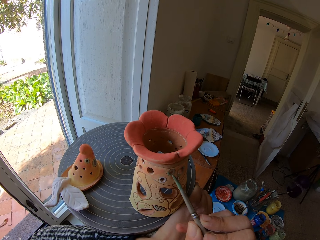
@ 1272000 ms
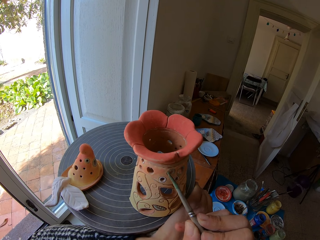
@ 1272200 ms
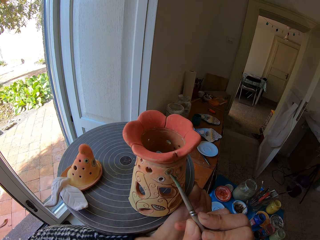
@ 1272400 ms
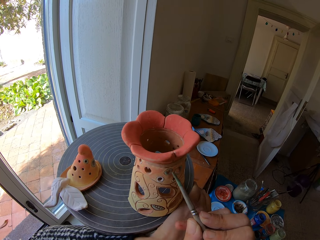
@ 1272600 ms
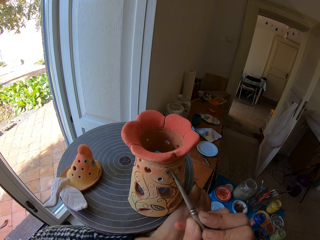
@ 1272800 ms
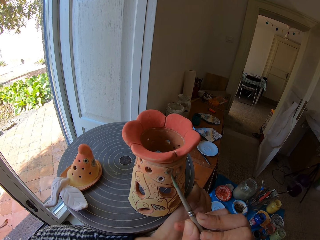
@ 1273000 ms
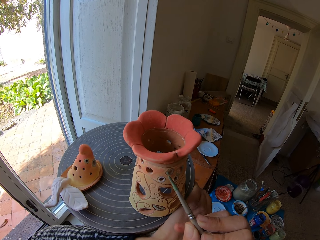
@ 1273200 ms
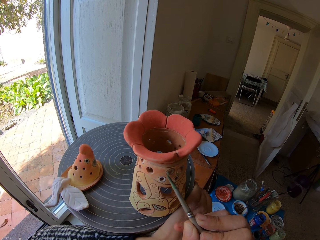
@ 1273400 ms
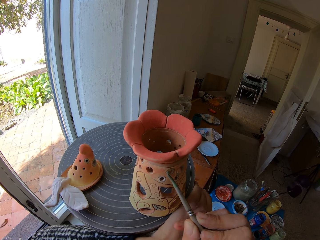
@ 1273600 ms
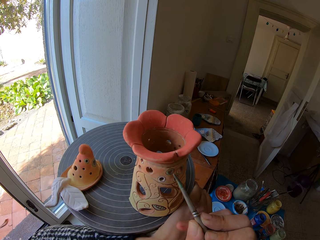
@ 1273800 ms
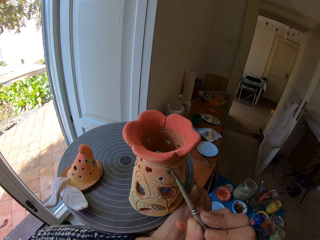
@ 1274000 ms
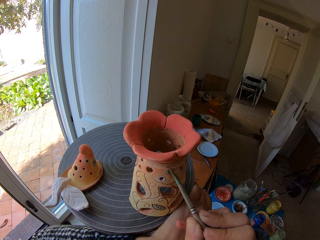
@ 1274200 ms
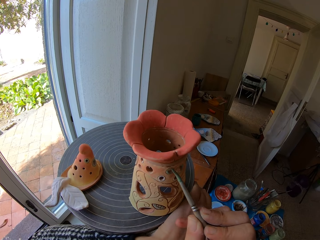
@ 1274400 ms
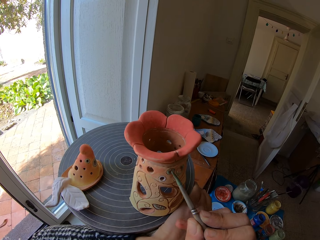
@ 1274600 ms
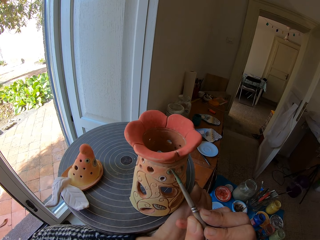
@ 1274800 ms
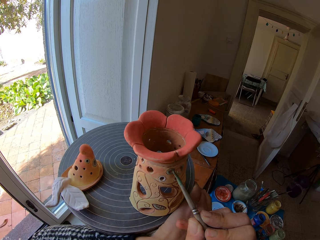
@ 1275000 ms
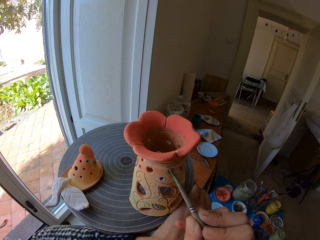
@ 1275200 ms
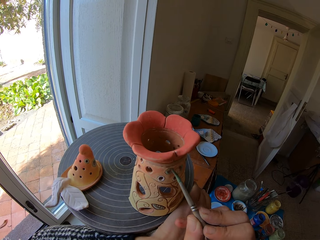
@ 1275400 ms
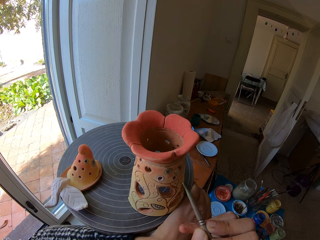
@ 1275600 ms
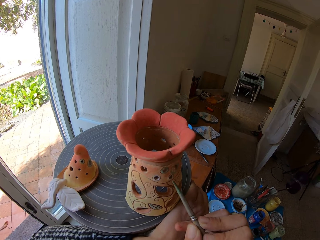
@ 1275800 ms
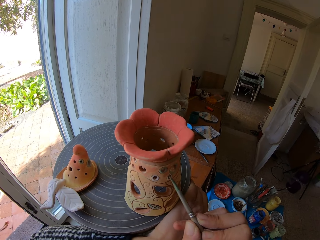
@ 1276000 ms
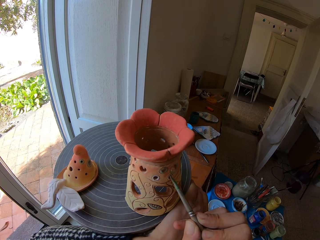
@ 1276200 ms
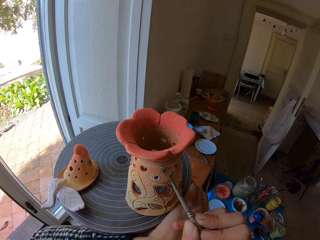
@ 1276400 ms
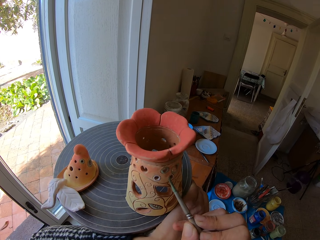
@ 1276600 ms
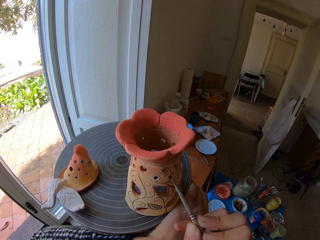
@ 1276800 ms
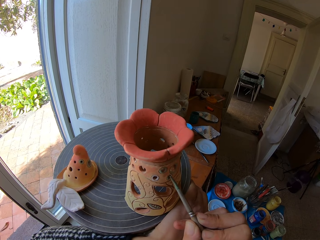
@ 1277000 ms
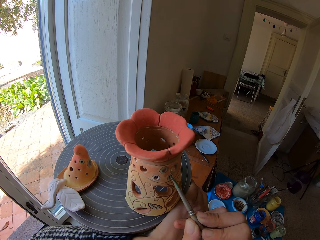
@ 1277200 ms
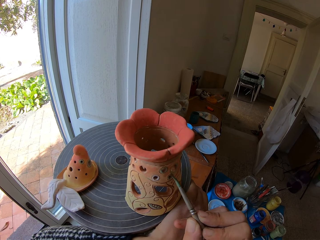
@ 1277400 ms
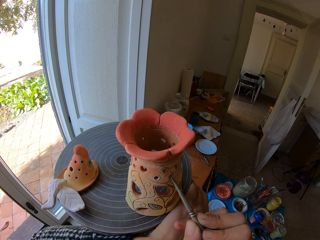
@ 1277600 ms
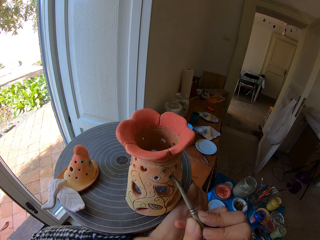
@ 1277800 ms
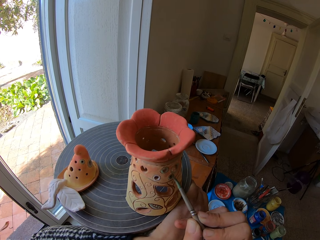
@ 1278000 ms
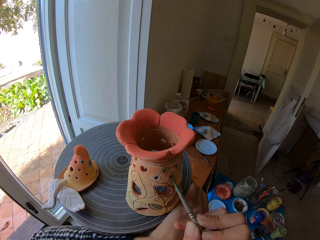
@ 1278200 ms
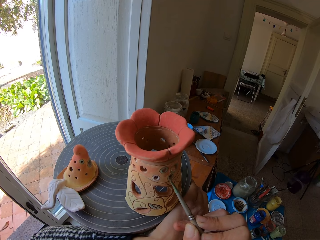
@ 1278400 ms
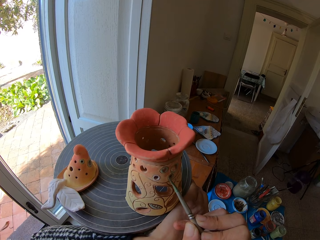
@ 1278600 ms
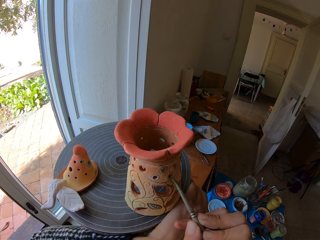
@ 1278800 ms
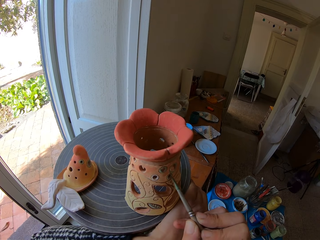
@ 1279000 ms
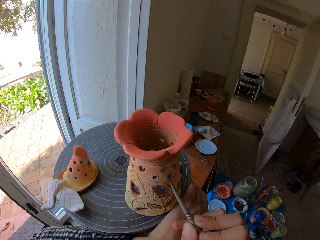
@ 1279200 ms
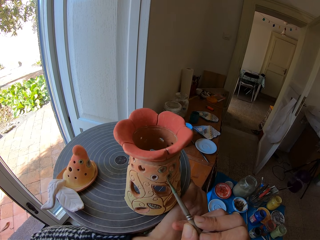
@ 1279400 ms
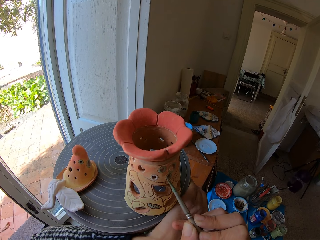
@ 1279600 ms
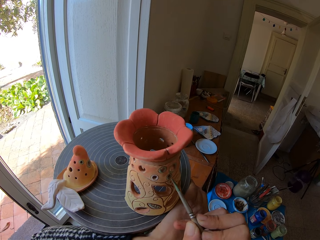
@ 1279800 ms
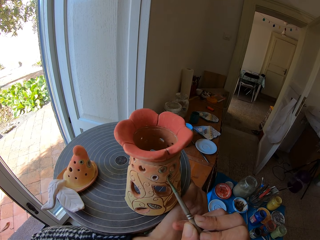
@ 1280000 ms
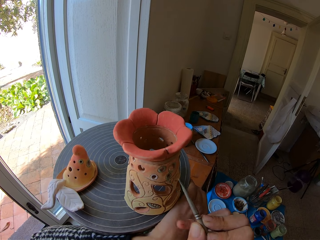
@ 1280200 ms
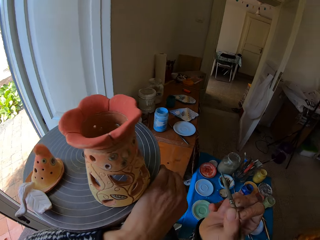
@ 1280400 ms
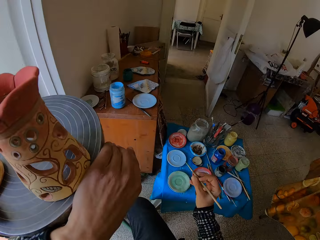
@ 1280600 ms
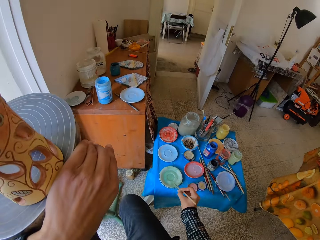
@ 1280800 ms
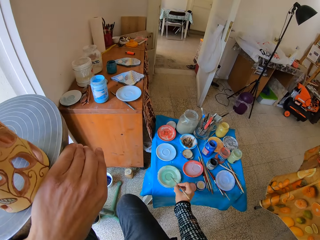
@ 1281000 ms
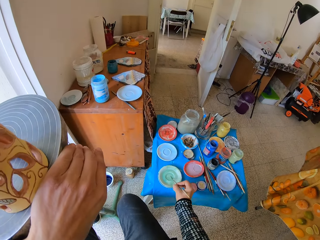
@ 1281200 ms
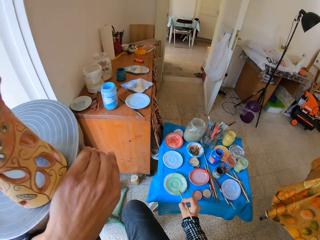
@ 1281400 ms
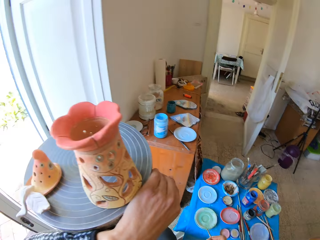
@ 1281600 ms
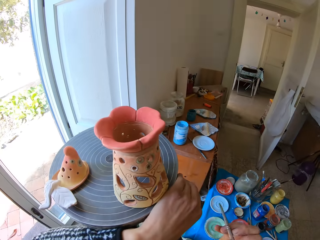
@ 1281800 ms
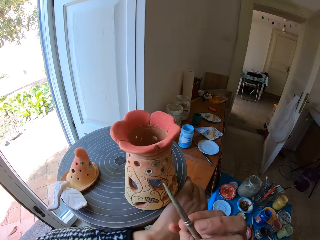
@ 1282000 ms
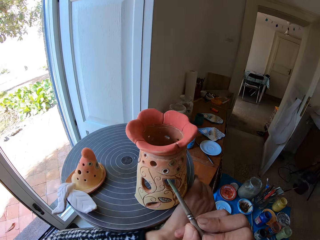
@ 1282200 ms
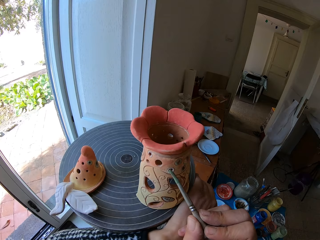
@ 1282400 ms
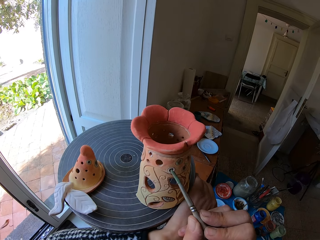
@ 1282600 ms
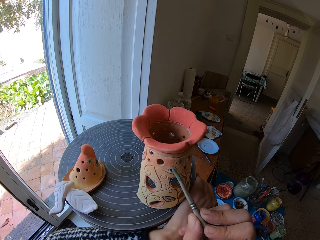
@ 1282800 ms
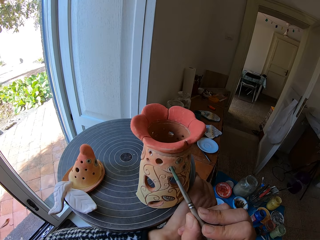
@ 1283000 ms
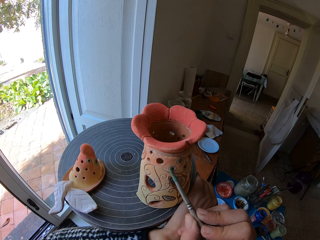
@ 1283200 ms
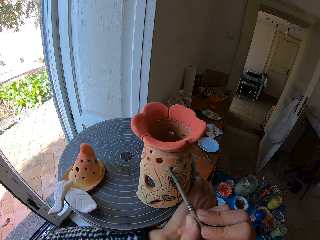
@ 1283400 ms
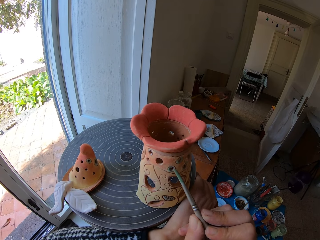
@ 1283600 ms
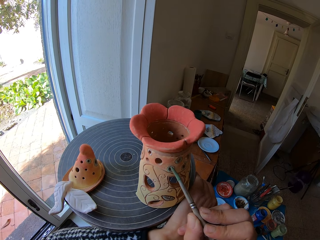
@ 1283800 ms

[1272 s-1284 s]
The camera wearer wipes the paint brush in her right hand on the flat plastic of mixed paint. She dips the brush in the paint. She paints the ceramic ware on the pottery wheel with the paint brush in her right hand.

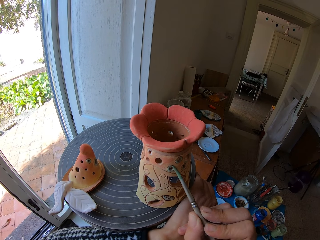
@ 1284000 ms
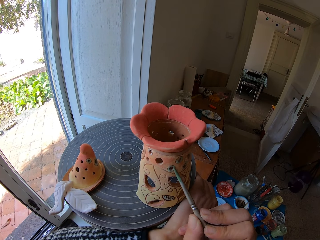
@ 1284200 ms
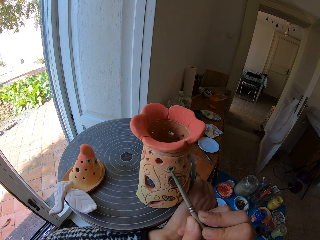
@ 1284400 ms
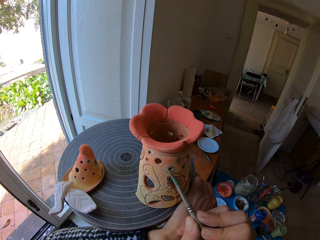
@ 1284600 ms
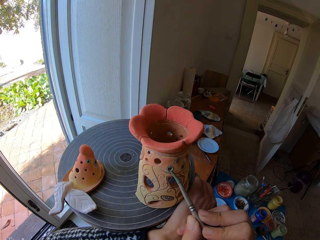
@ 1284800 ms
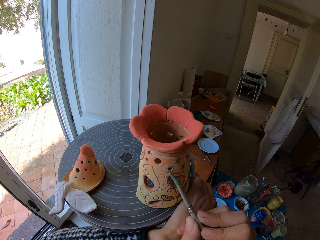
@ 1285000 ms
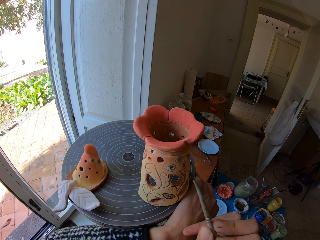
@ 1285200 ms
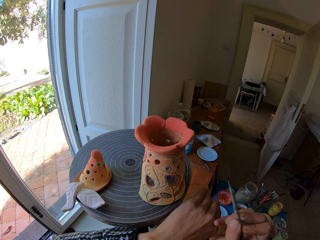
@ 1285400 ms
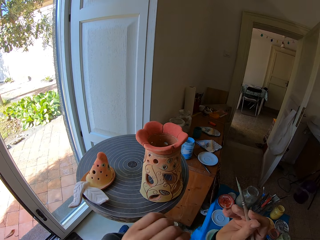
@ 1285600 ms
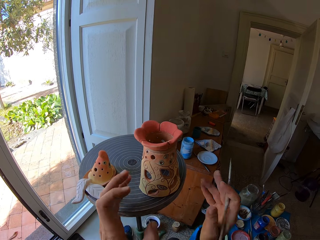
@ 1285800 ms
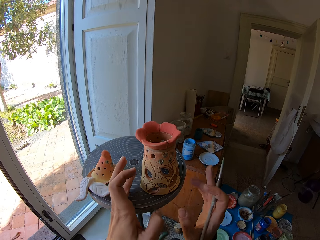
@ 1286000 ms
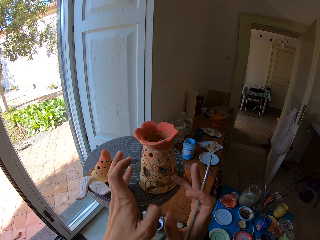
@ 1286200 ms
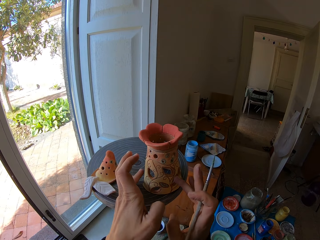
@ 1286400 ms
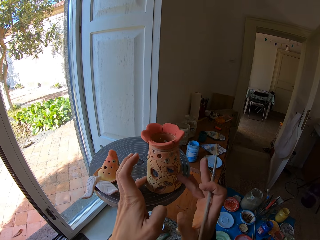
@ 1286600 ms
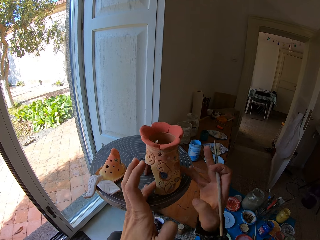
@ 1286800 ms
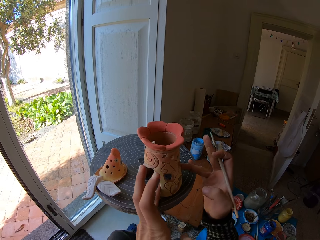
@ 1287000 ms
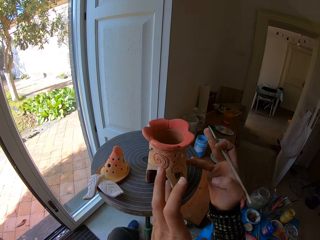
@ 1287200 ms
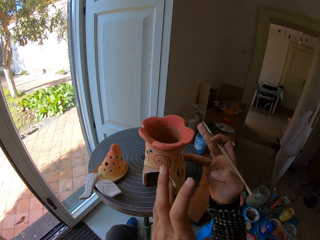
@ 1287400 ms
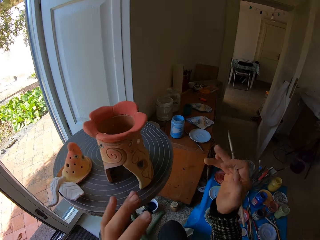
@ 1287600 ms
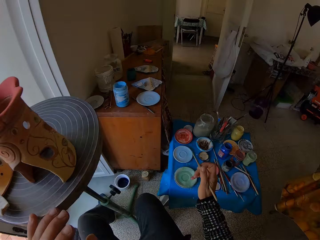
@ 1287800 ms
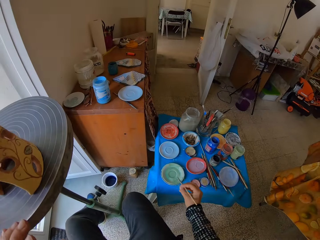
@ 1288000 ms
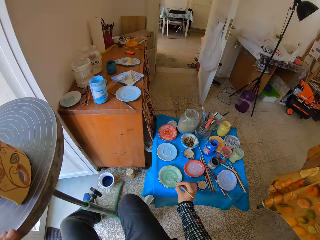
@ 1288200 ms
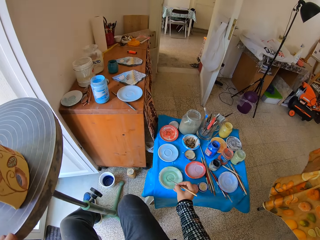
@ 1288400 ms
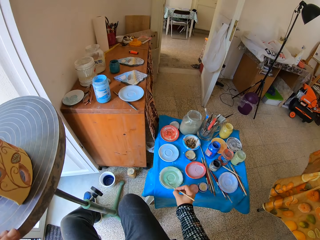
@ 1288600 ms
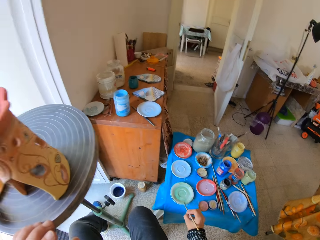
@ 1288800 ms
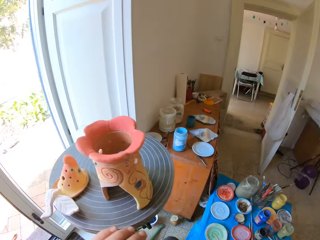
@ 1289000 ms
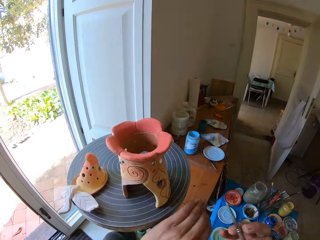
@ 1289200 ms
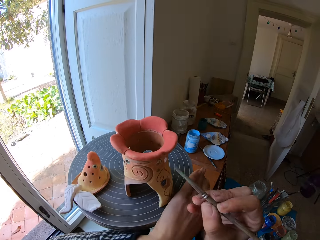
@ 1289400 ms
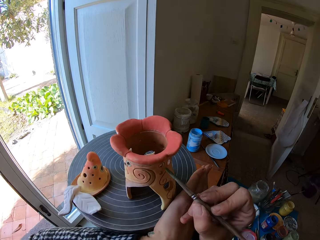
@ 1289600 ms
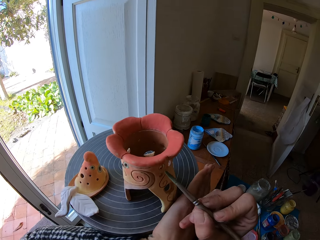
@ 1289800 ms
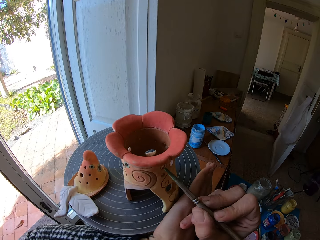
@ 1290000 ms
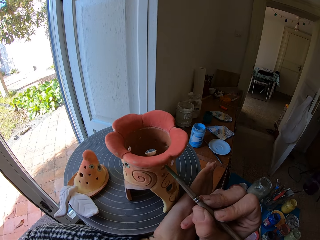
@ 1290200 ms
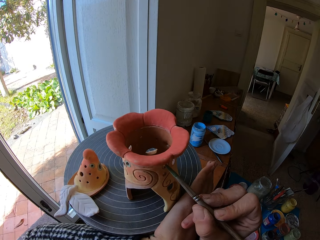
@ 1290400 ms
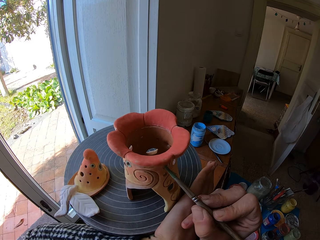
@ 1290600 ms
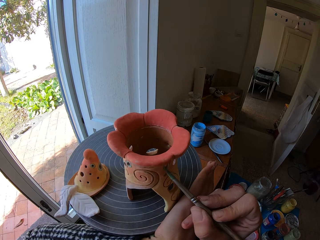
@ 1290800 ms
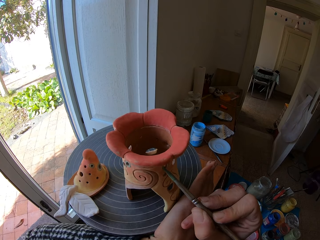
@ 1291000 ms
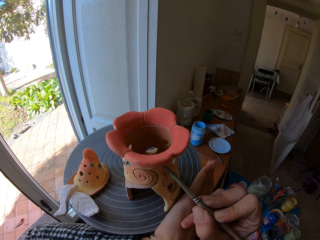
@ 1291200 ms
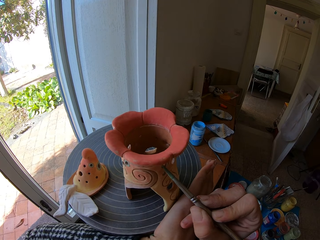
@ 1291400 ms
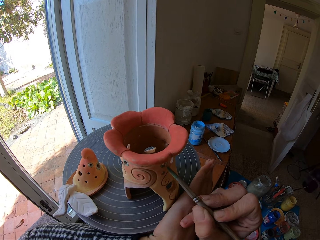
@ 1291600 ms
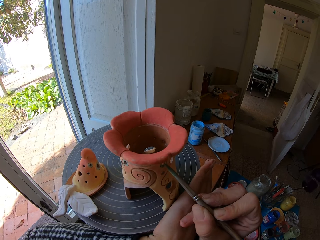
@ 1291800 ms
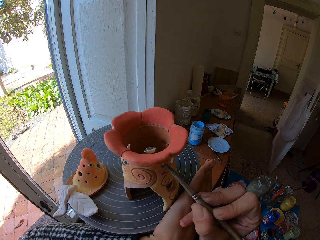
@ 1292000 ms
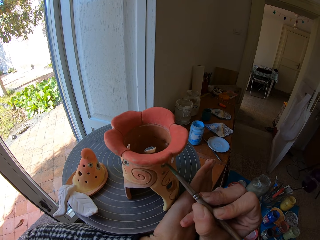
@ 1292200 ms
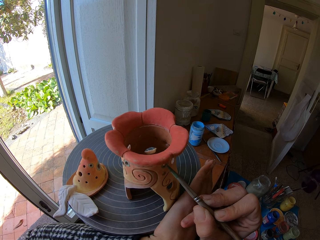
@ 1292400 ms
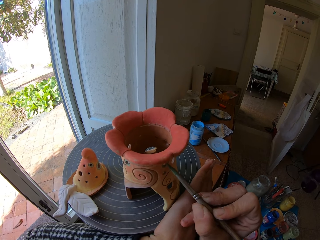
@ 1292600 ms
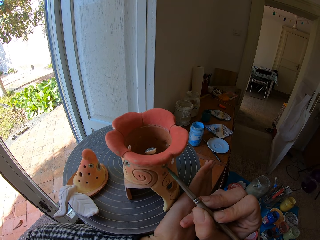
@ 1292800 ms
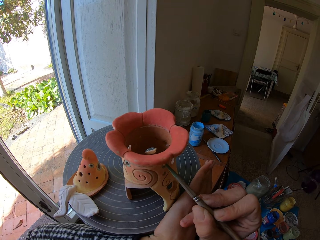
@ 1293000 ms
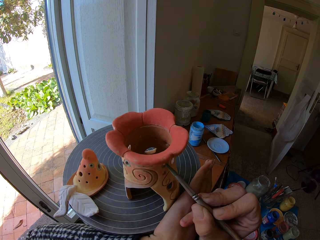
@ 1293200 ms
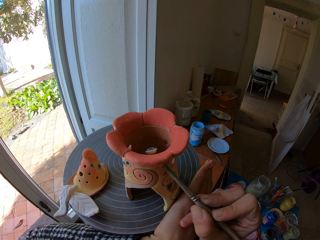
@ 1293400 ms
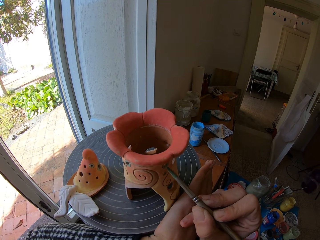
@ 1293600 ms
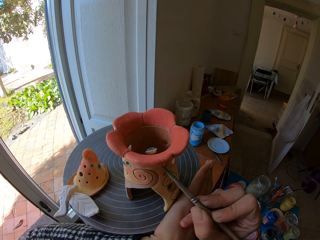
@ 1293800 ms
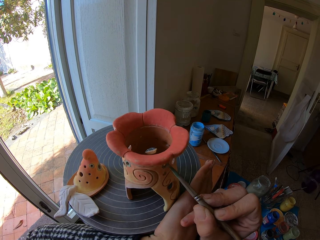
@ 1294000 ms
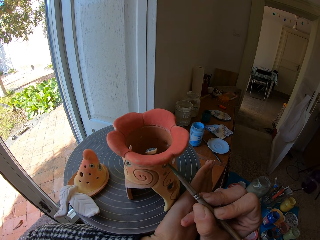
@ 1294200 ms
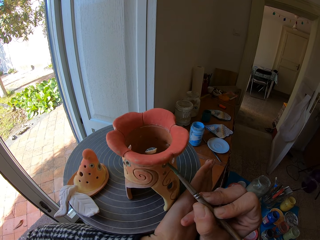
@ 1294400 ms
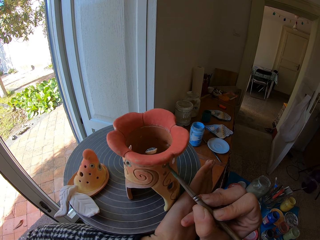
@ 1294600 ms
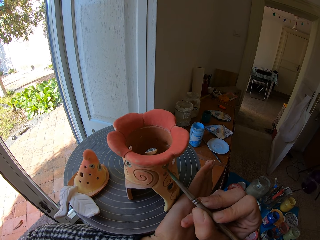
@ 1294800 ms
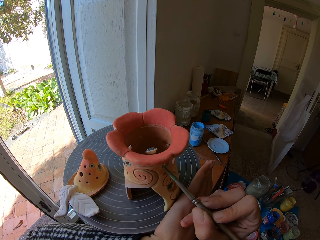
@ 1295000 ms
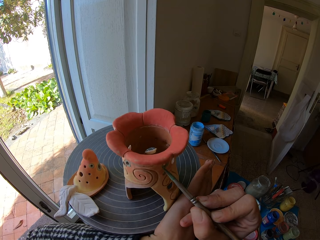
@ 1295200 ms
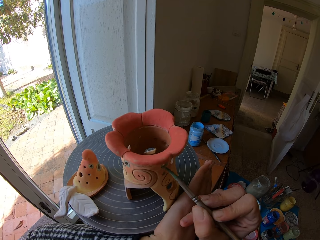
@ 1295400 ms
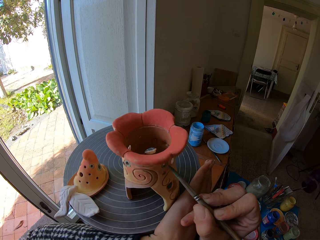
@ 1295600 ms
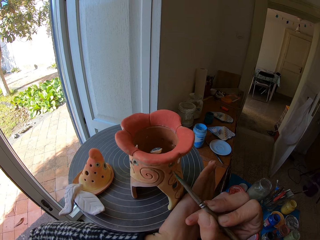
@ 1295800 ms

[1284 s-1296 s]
The camera wearer turns the ceramic ware on the pottery wheel with her index fingers. She wipes the paint brush in her right hand on the flat plastic of mixed paint. She dips the brush in the paint. She paints the ceramic ware on the pottery wheel with the paint brush in her right hand.
